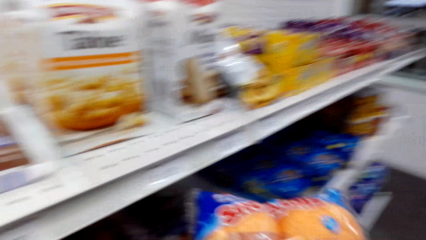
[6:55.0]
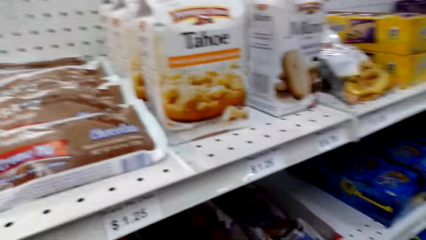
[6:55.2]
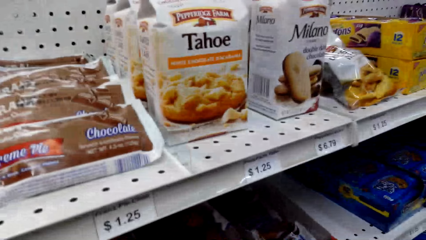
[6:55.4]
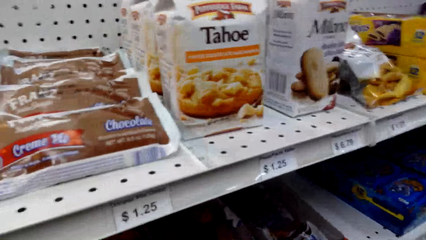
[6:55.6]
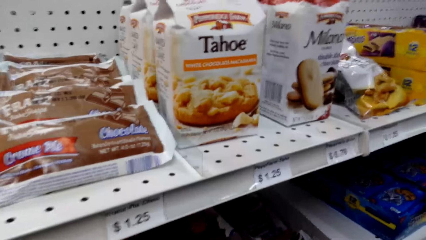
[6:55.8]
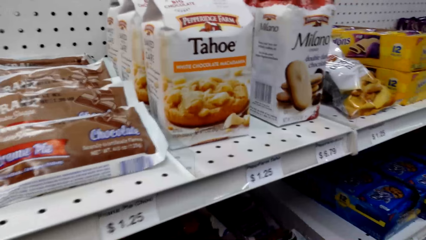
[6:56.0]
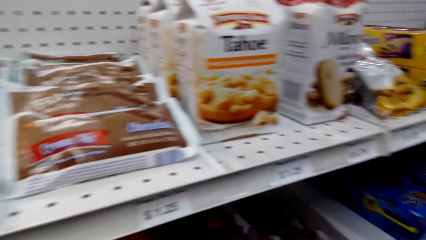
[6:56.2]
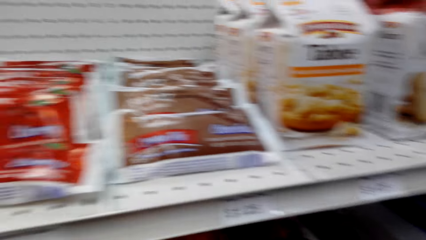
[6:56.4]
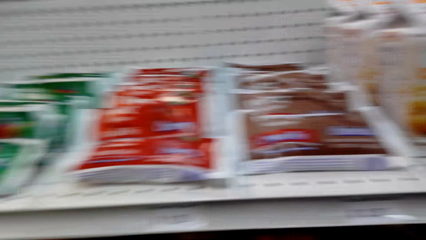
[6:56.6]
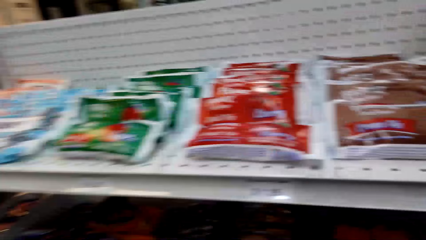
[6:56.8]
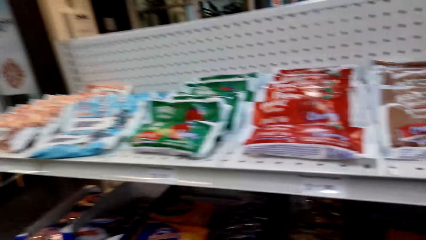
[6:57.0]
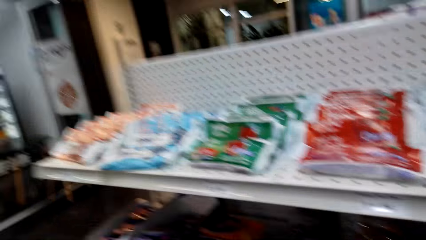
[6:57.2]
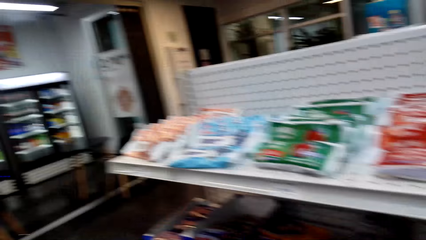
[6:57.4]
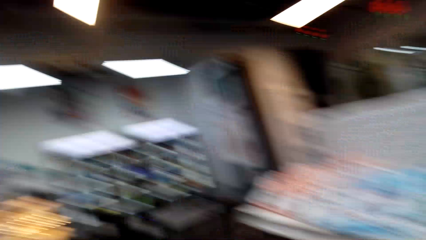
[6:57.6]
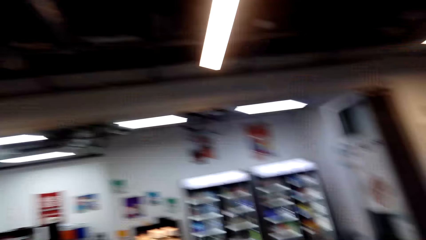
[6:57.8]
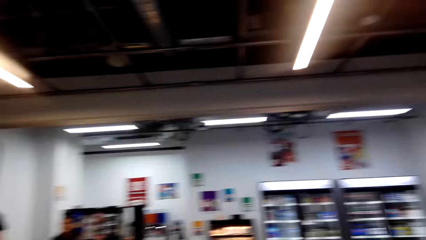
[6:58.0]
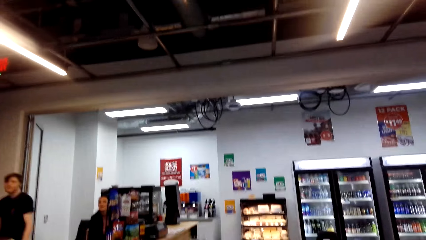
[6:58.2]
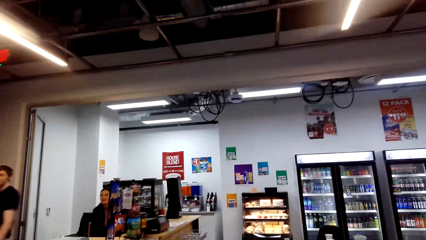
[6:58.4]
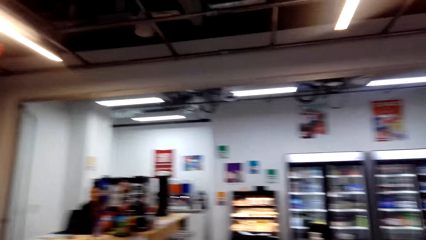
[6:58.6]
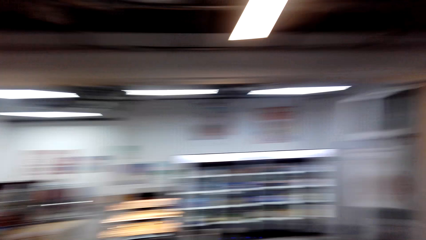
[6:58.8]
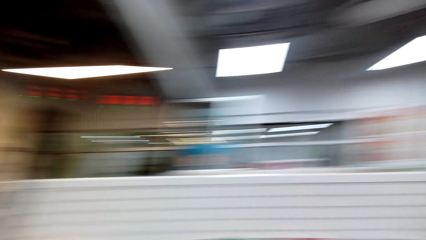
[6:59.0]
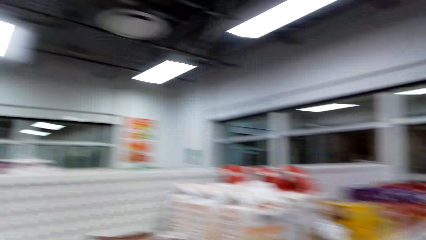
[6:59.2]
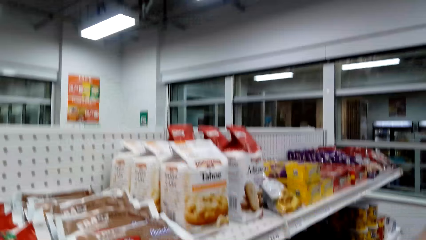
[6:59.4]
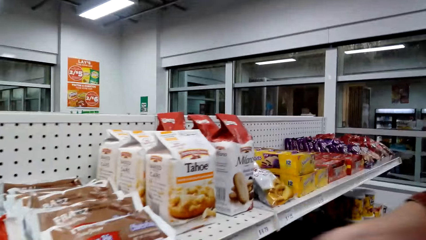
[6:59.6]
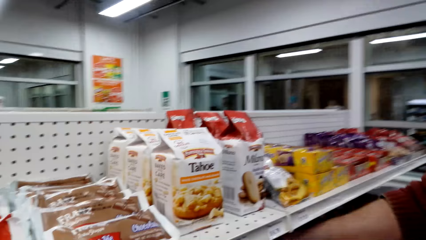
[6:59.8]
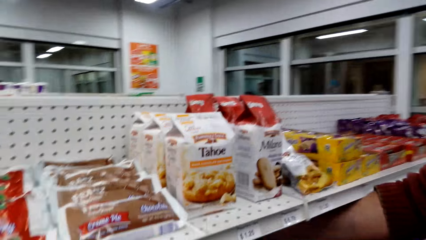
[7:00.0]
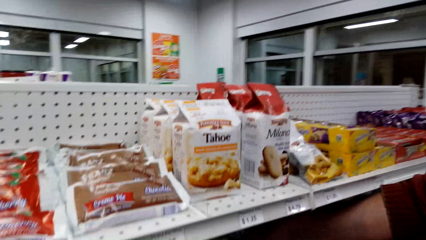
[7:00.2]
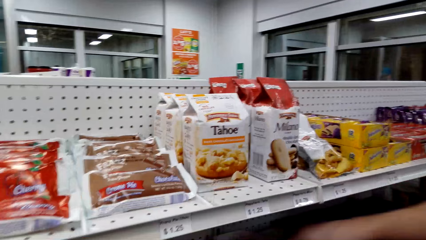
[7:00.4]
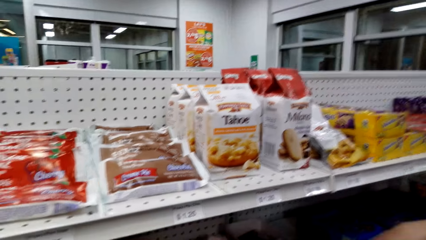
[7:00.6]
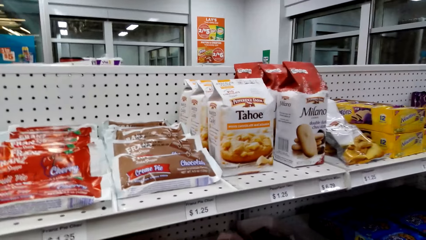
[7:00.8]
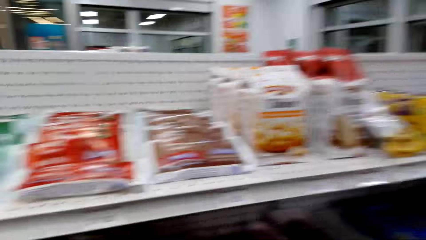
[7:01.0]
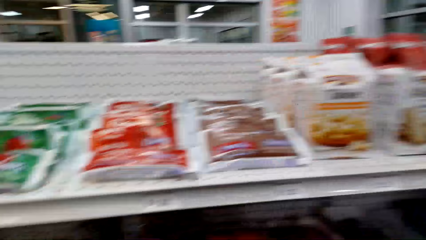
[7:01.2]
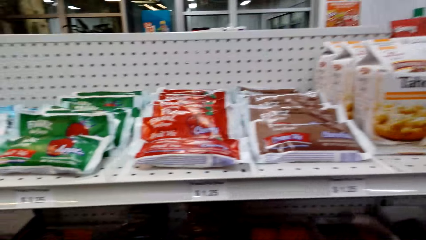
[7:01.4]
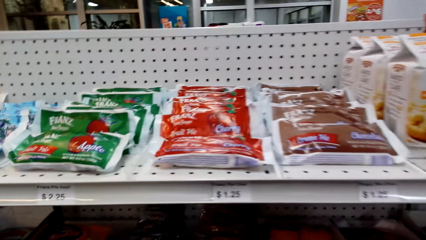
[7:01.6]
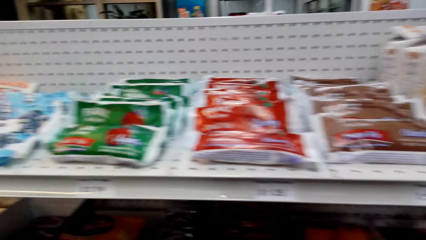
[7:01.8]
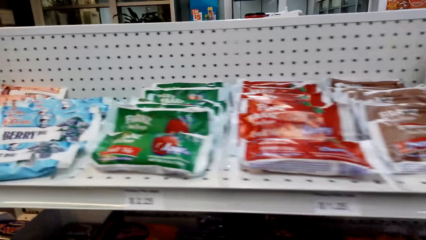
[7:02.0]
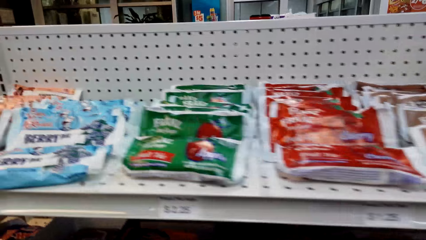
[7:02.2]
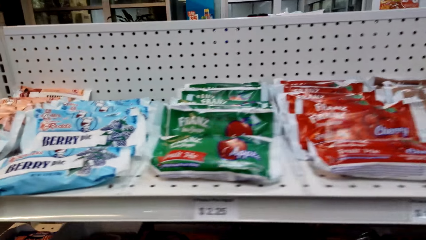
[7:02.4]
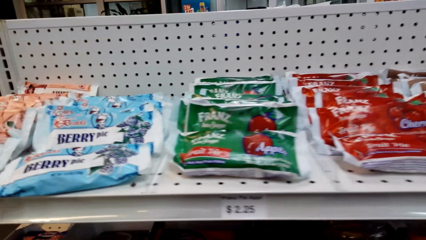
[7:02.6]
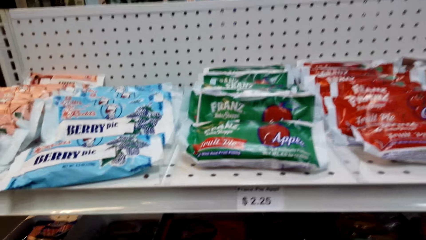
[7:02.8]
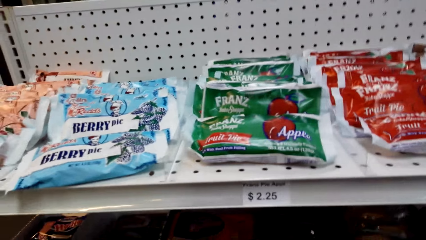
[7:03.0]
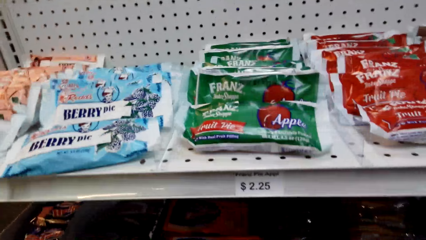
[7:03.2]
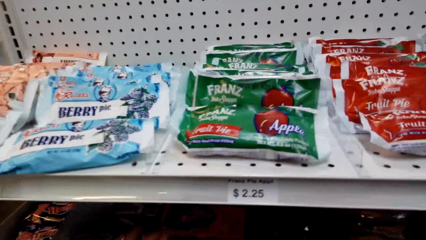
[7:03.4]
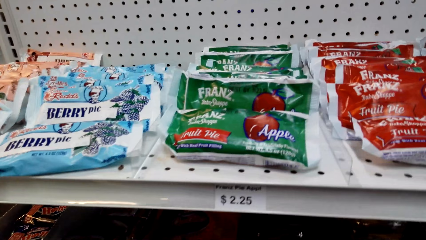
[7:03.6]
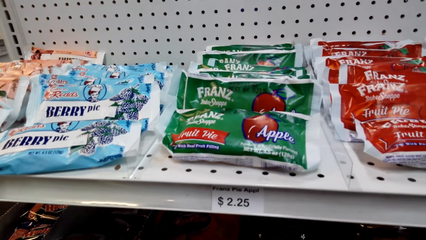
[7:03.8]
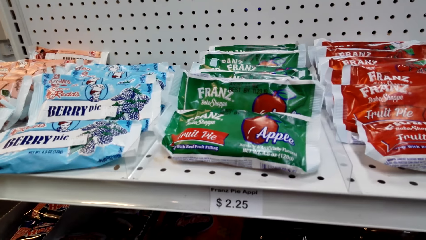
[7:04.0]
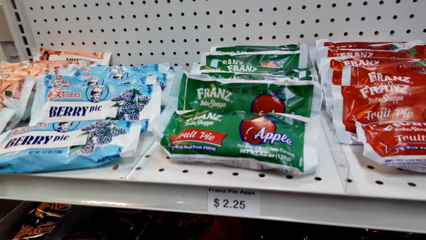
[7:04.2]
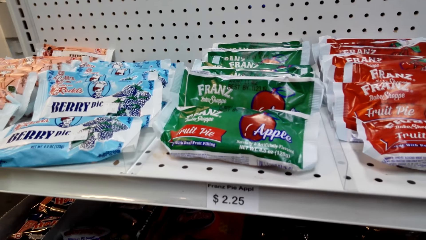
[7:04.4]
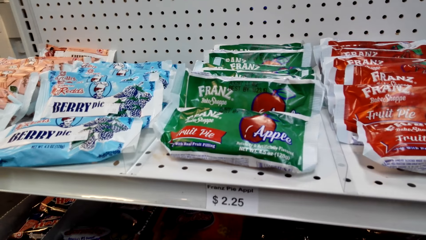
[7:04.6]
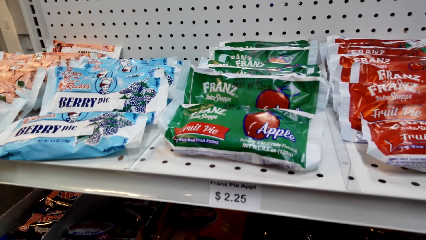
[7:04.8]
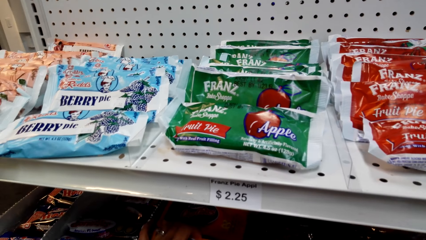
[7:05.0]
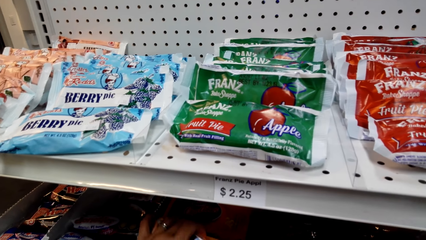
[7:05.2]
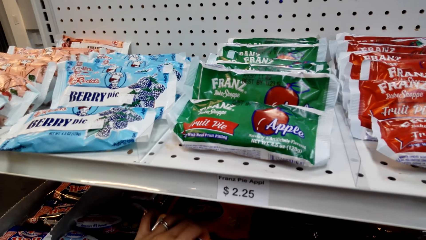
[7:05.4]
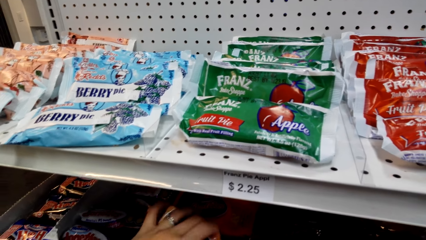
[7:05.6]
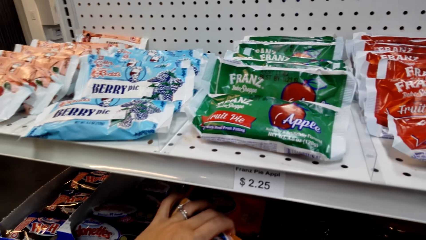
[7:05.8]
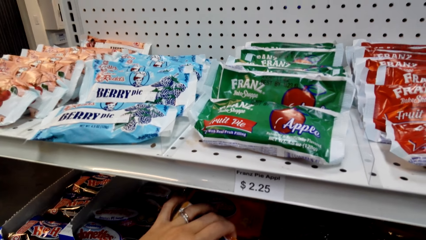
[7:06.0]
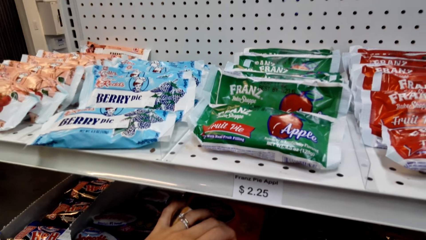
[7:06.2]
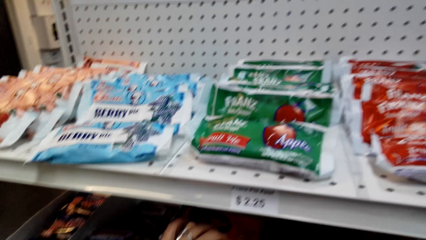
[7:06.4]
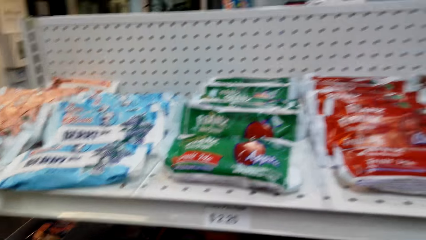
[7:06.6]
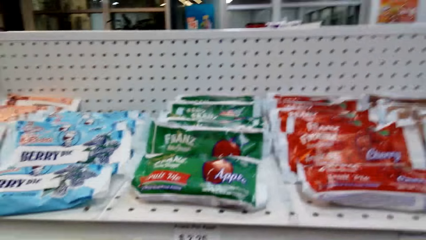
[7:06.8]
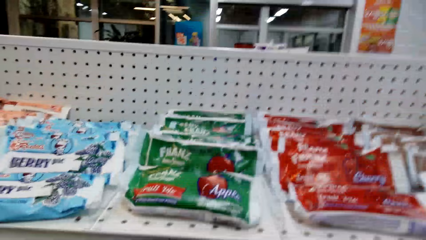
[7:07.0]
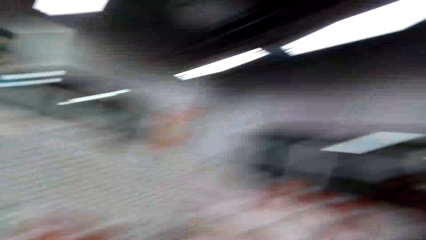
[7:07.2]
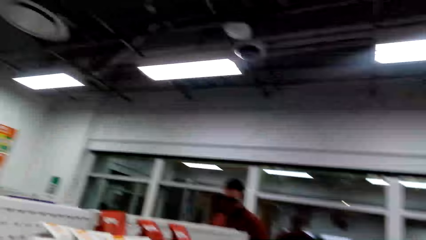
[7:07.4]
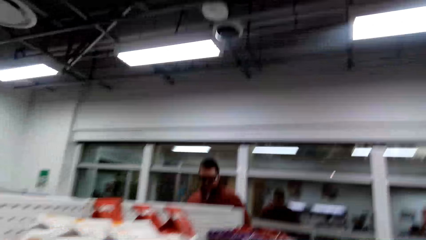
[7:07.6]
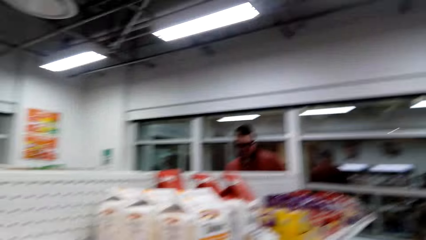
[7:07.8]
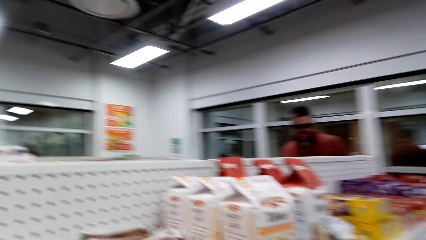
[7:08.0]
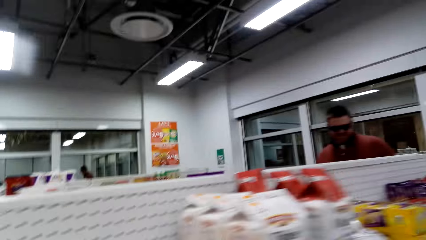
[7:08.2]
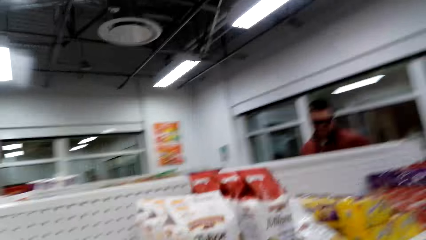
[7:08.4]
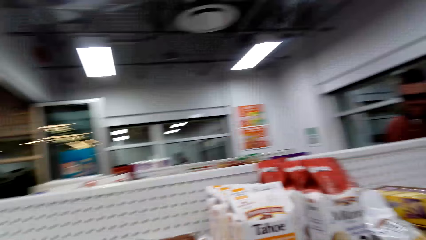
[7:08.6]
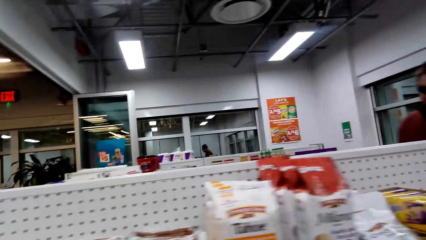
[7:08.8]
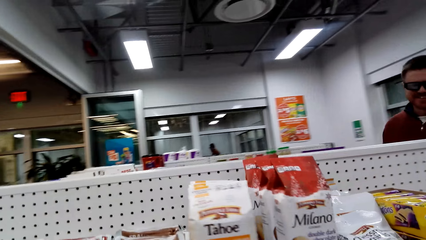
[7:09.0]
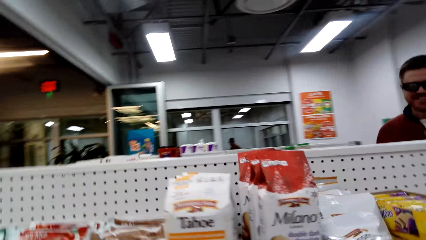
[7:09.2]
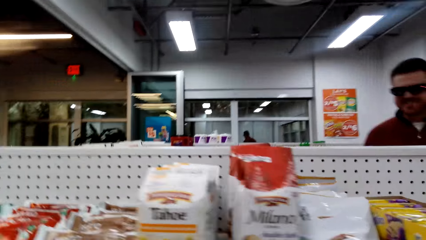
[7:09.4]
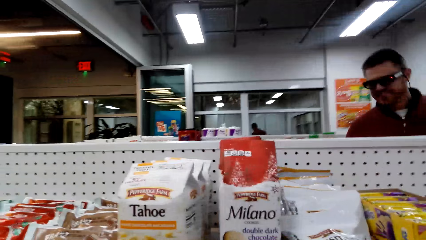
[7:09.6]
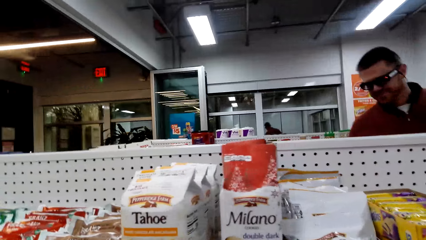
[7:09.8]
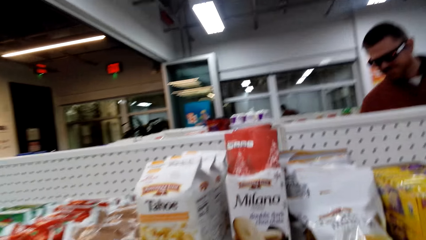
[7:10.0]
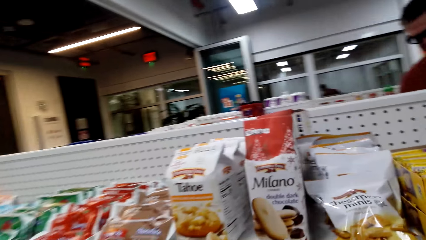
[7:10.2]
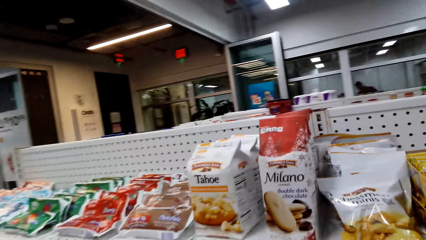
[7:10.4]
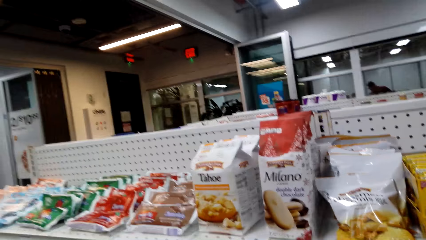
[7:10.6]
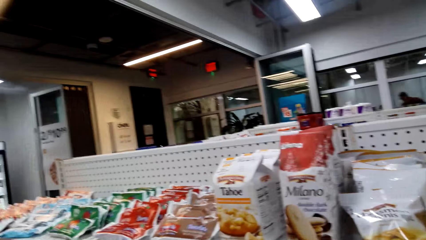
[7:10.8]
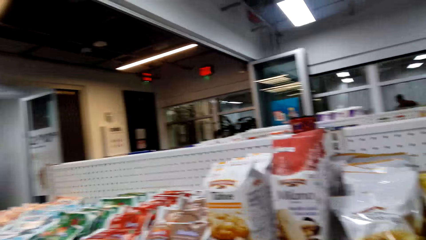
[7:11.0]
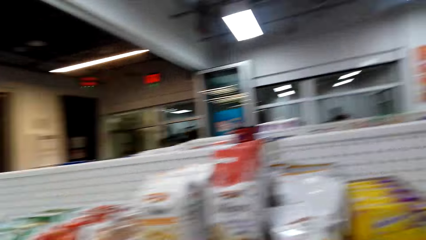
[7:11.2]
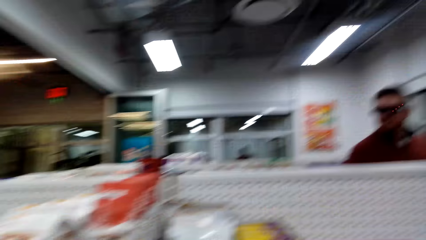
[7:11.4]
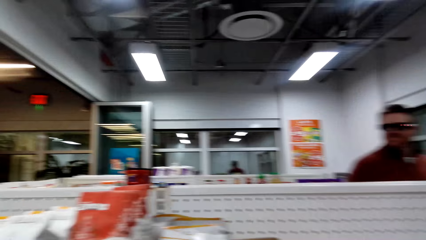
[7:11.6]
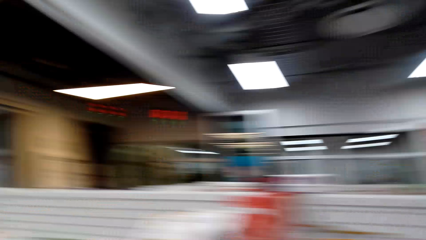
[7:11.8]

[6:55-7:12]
The camera wearer puts the snack in the shopping bucket. They look around in the supermarket. A man converses with the camera wearer. The man puts a hand in the supermarket. The camera wearer converses with the man. They view items in the supermarket shelving. They look at the snack on the shelf. They lift a snack packet on the shelf. They look around in the supermarket. The man moves around in the supermarket. The camera wearer converses with a woman.
